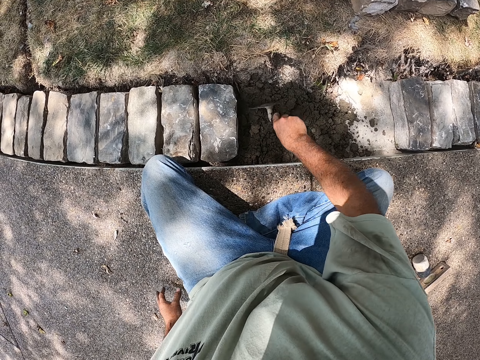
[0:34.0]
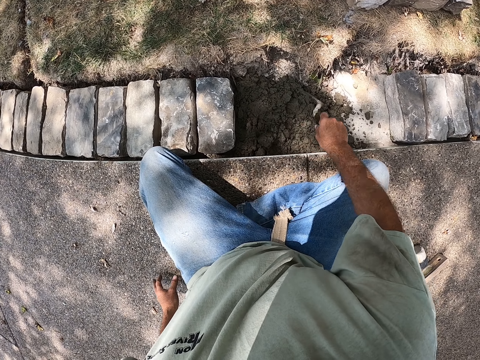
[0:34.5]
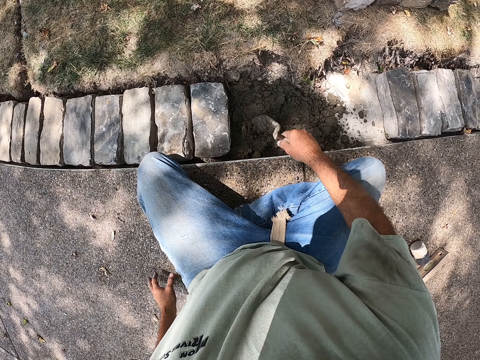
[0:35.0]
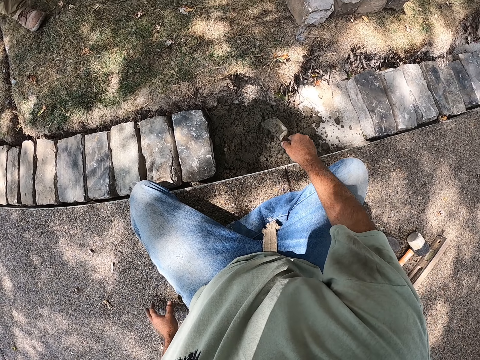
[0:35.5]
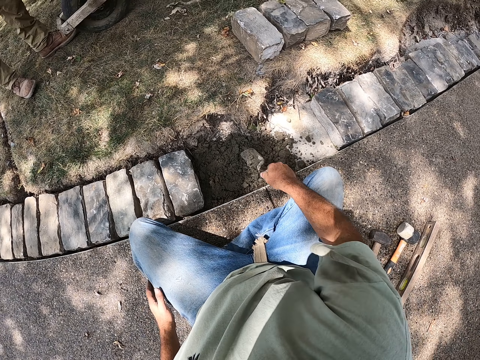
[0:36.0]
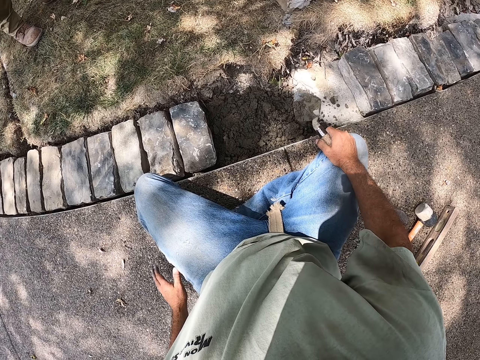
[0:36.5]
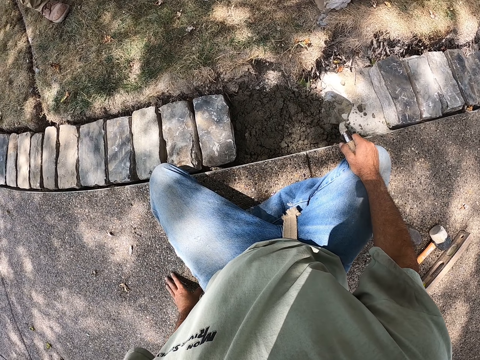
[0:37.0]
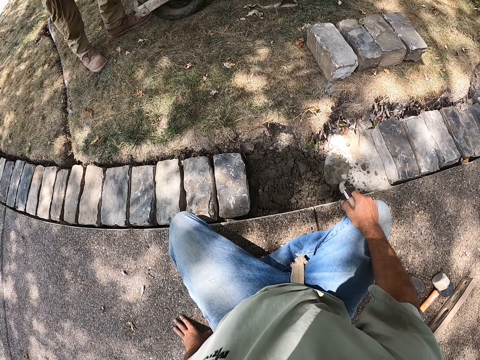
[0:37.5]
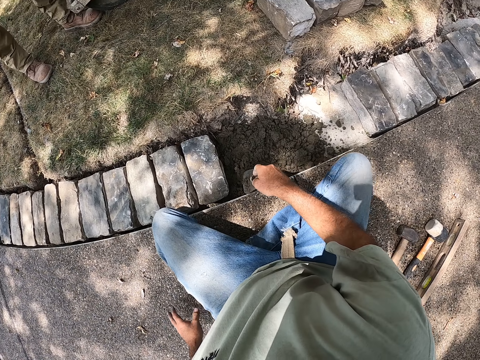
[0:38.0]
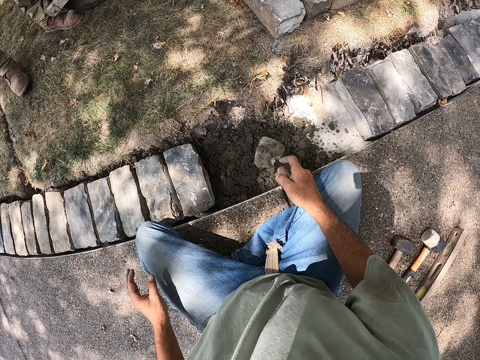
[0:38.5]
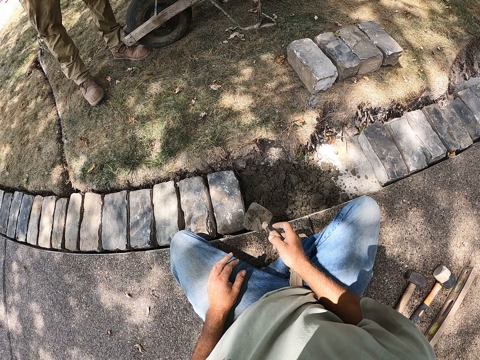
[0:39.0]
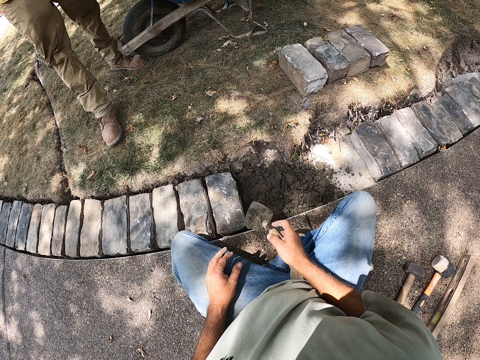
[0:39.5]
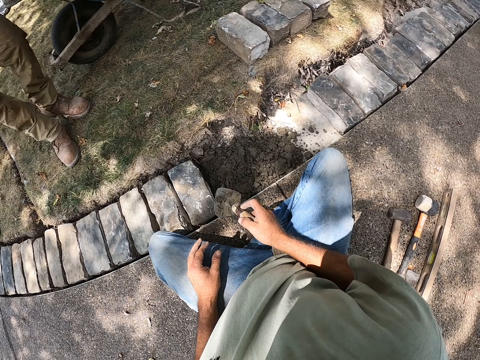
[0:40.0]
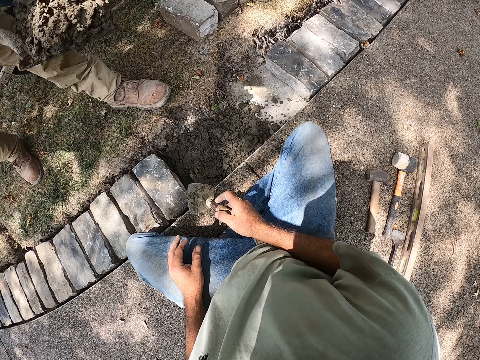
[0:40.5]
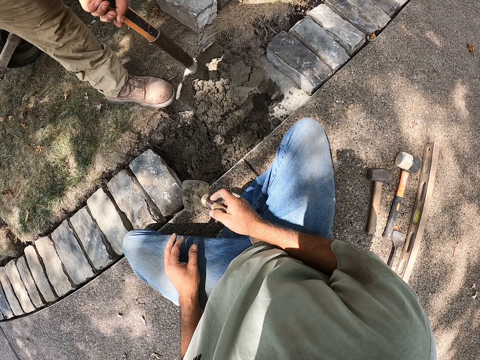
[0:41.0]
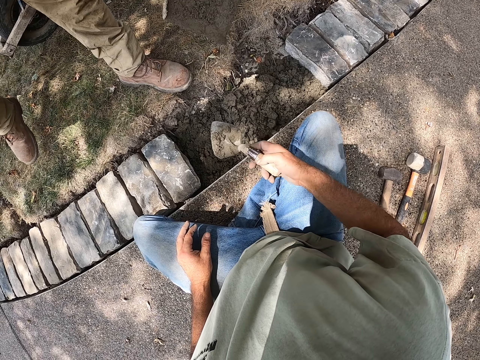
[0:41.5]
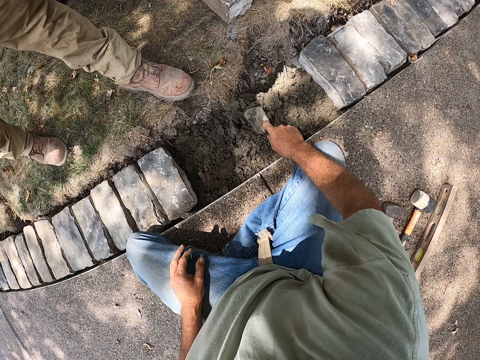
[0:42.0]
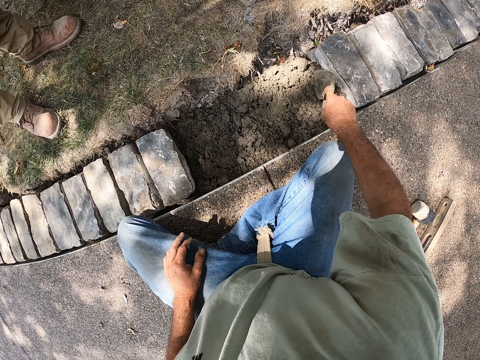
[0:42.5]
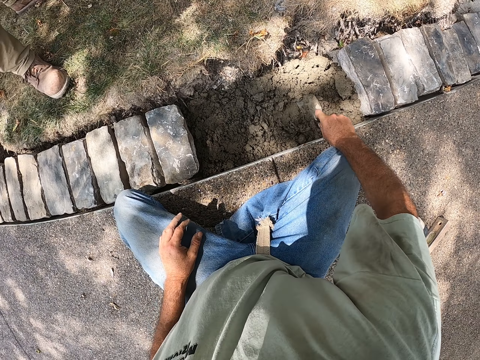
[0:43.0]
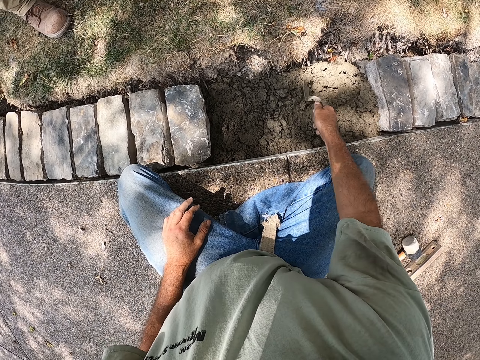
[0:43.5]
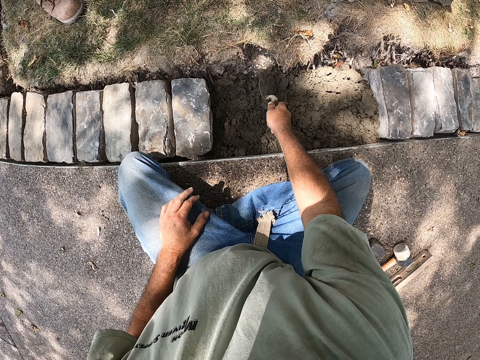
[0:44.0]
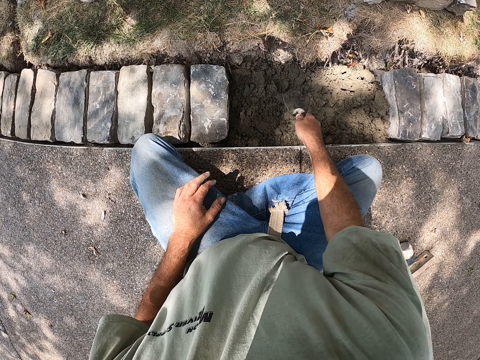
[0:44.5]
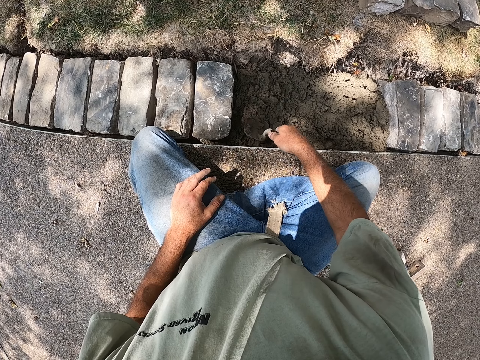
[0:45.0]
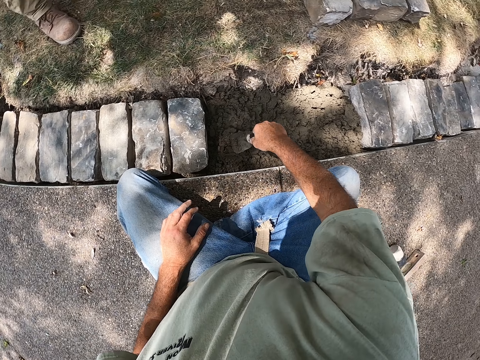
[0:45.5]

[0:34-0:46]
The camera wearer spreads the cement with the building trowel. They hold the building trowel. They spread the cement with the building trowel.

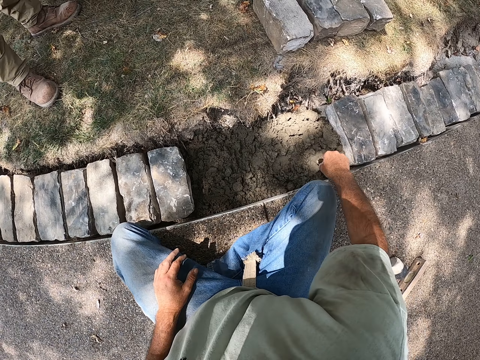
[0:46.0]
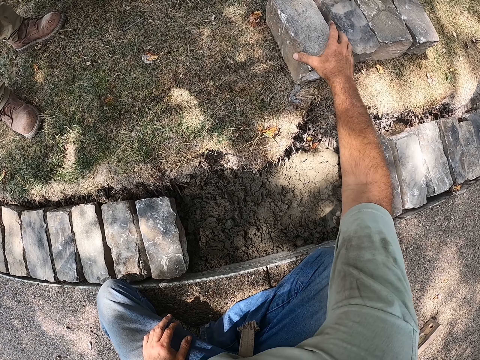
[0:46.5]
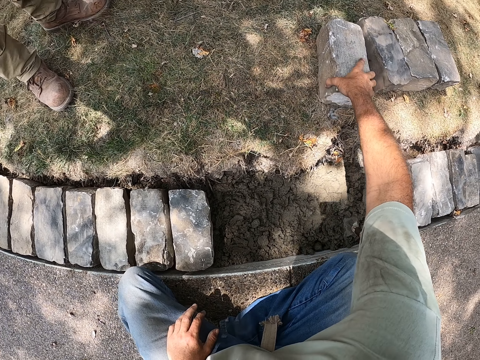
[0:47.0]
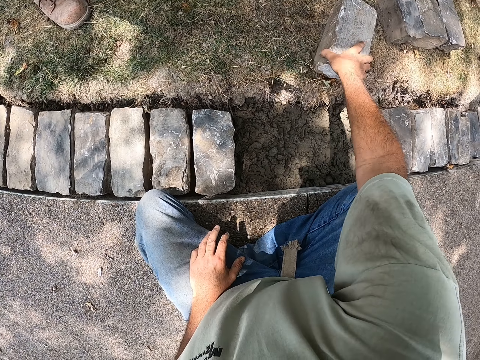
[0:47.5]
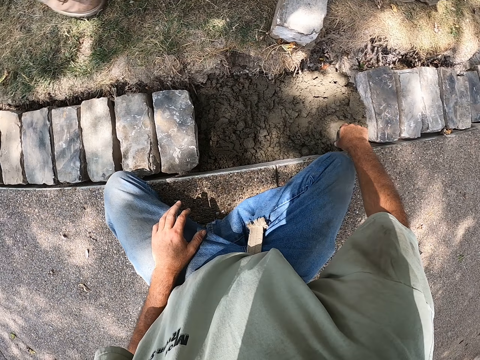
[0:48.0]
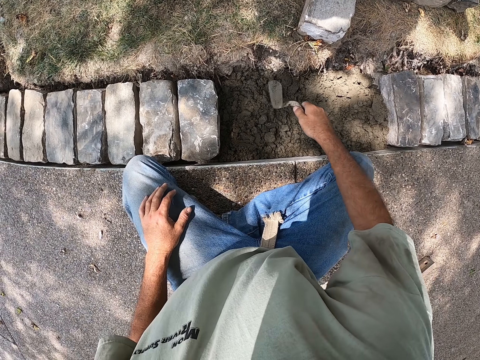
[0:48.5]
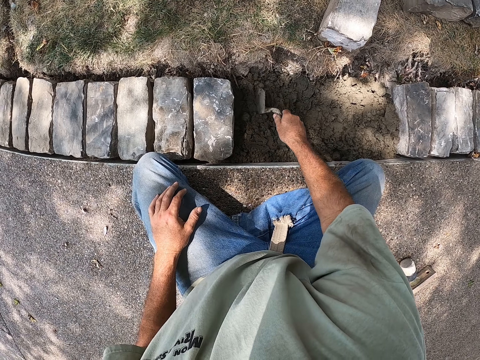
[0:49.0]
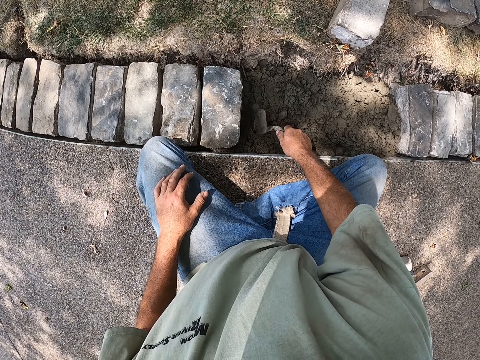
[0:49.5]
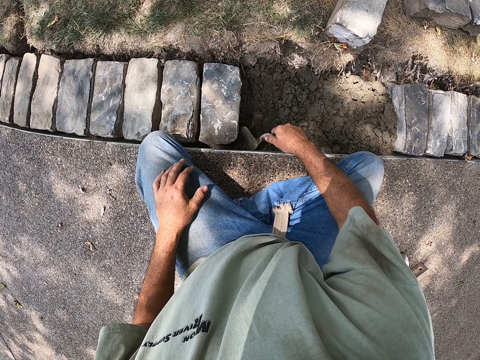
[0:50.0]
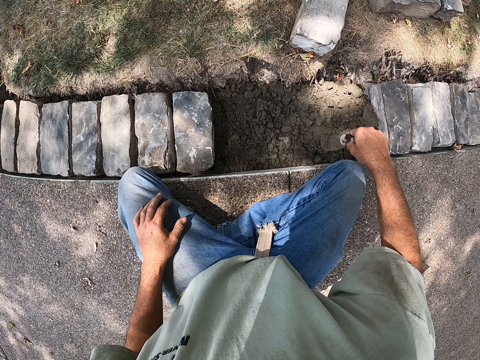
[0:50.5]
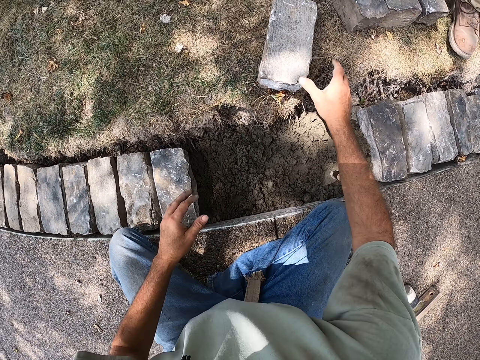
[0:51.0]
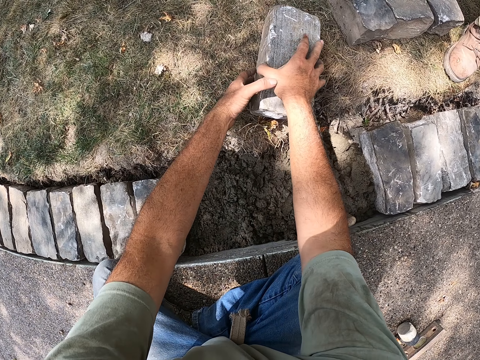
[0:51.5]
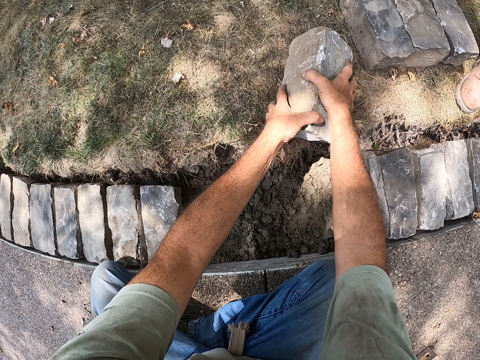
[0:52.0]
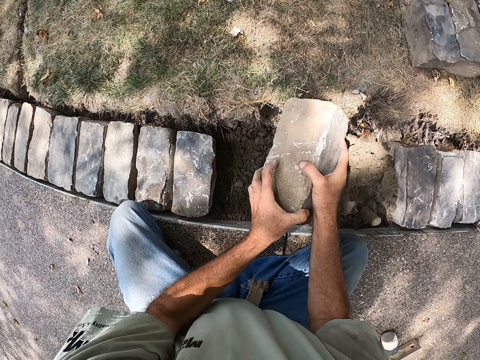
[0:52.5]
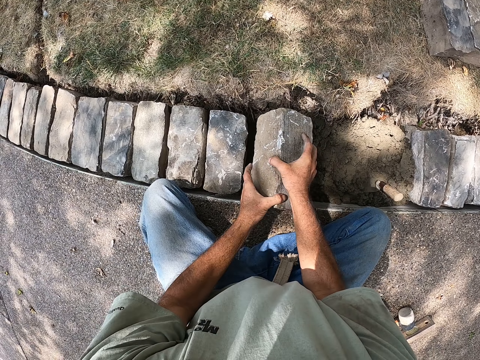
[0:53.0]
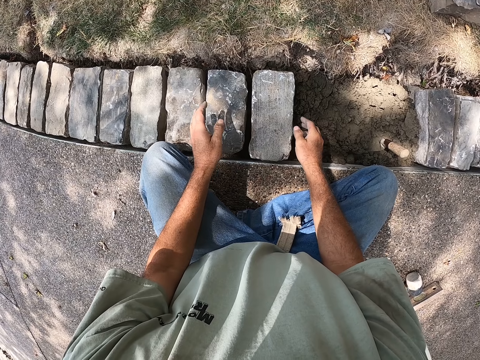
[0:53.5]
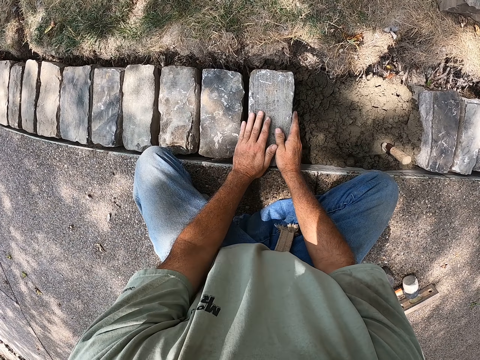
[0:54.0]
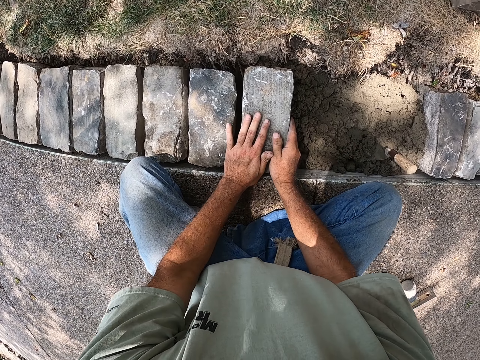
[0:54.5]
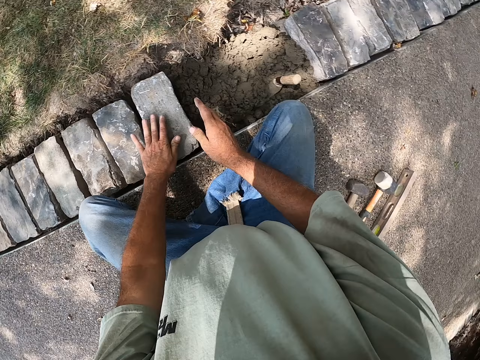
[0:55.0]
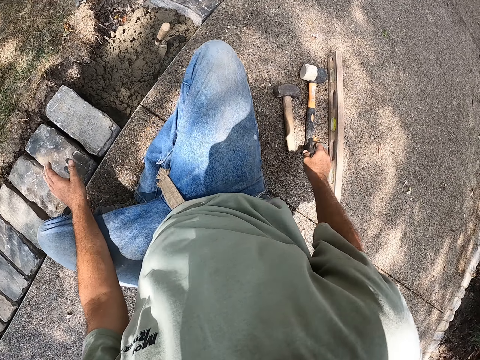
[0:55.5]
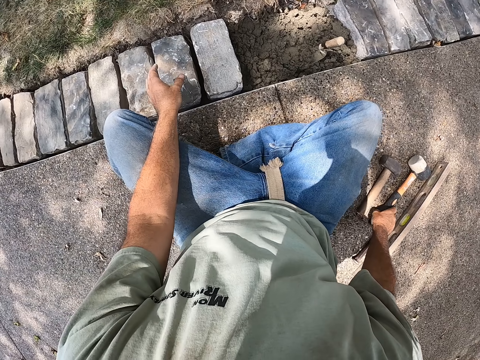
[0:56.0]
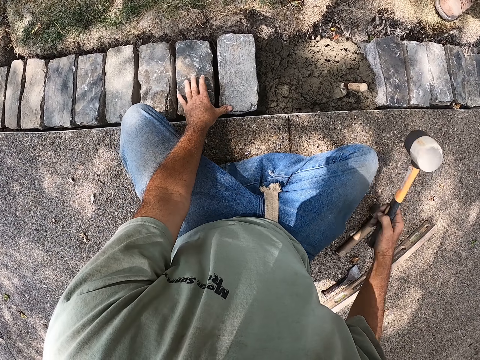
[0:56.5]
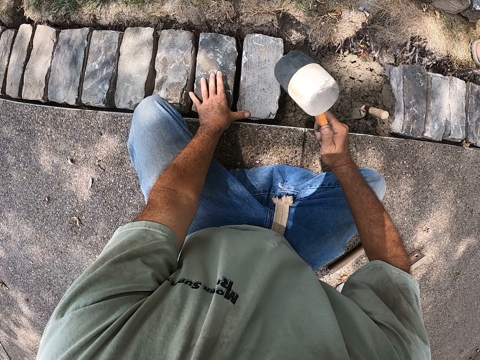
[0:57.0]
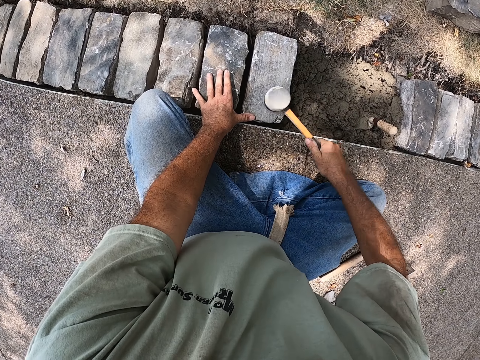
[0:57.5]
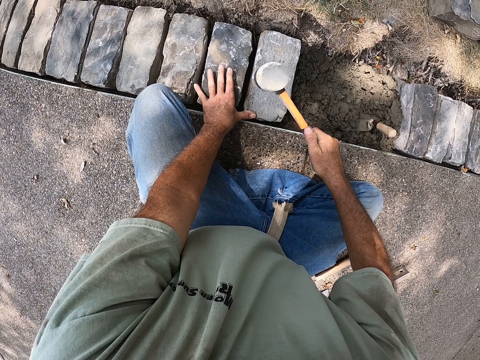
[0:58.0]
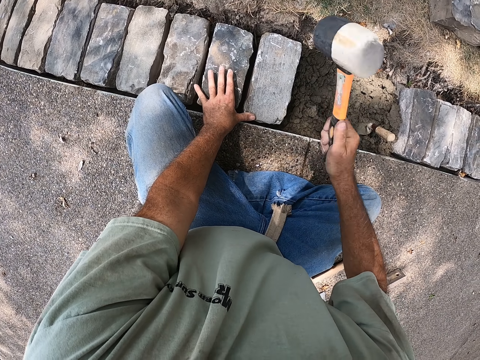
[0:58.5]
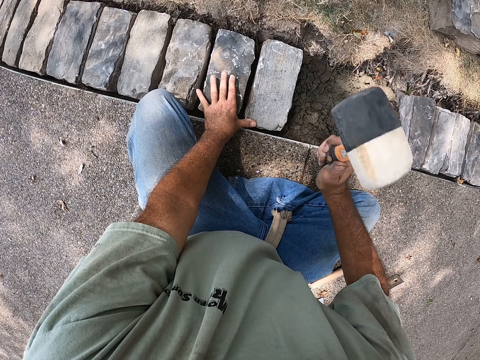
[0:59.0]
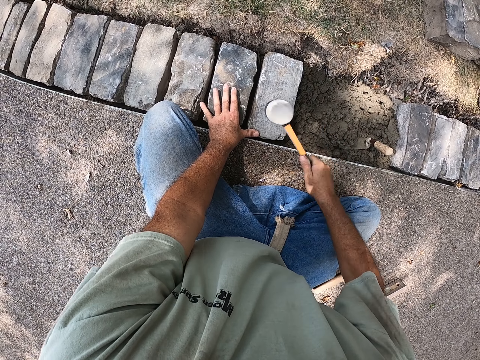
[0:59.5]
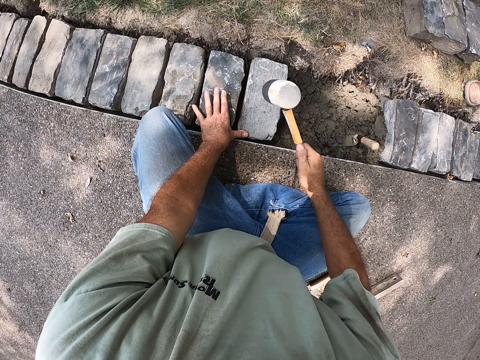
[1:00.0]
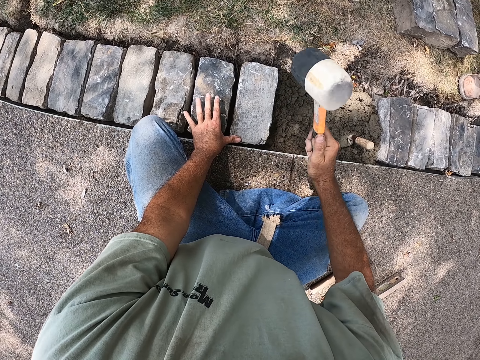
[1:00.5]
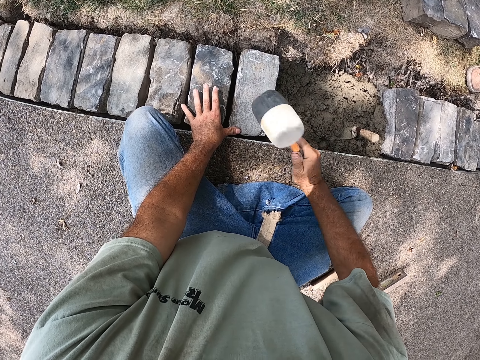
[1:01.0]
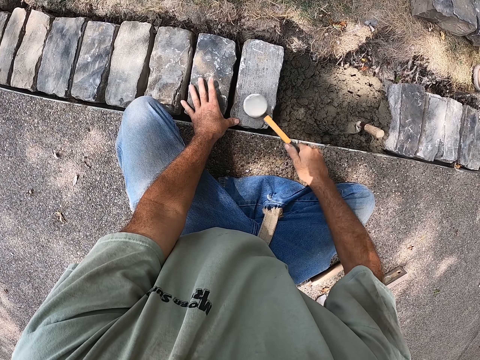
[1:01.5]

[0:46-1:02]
The camera wearer picks the block. They pick the building trowel. They spread the cement with the building trowel. They pick the block on the grass. They place the block down on the cement. They pick the mallet on the ground and hit the block with the mallet.
